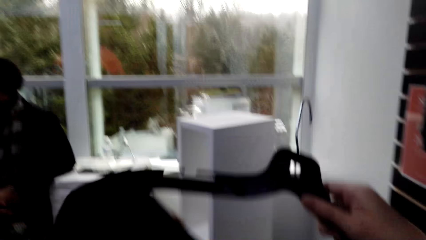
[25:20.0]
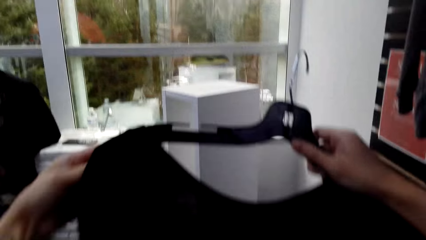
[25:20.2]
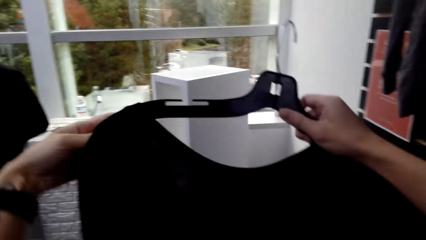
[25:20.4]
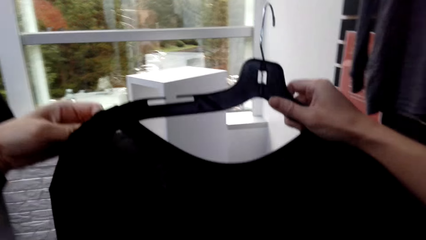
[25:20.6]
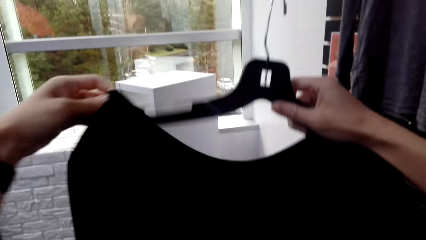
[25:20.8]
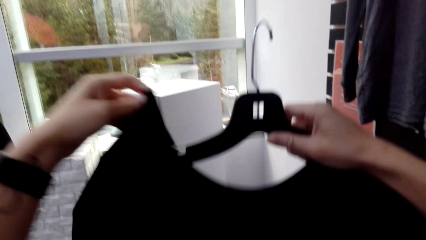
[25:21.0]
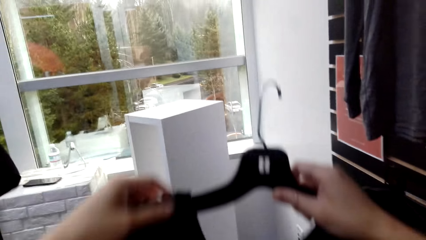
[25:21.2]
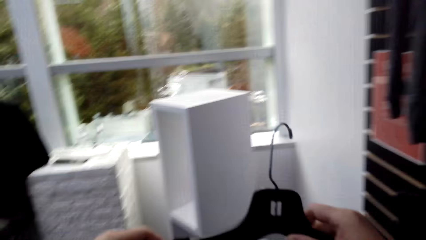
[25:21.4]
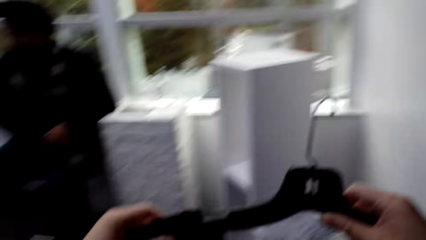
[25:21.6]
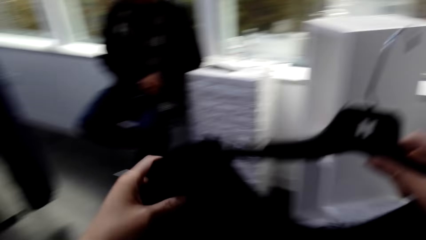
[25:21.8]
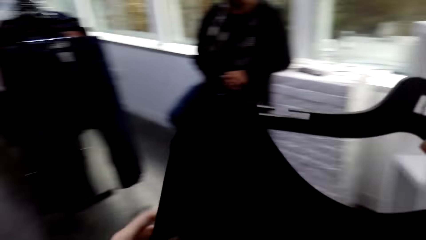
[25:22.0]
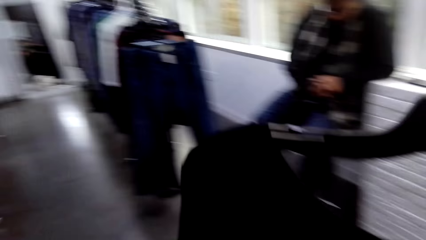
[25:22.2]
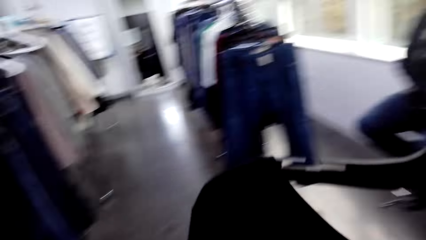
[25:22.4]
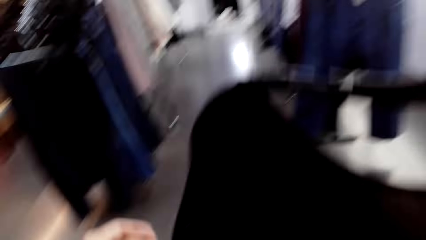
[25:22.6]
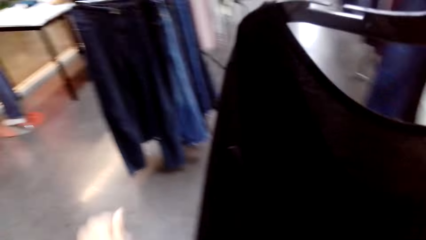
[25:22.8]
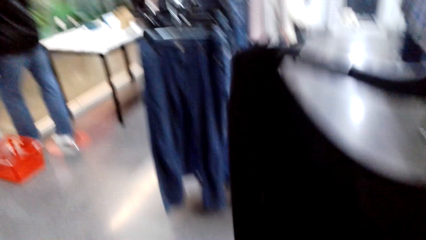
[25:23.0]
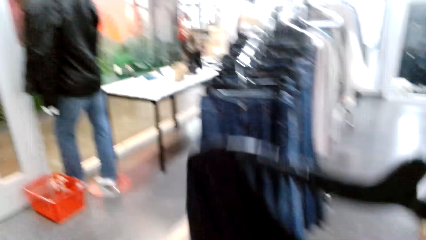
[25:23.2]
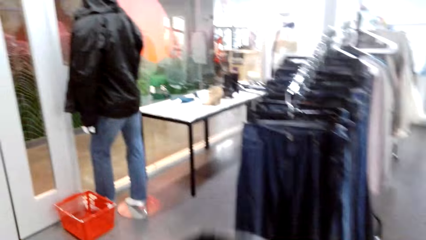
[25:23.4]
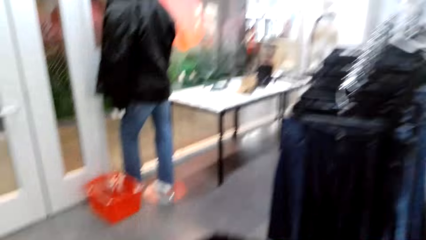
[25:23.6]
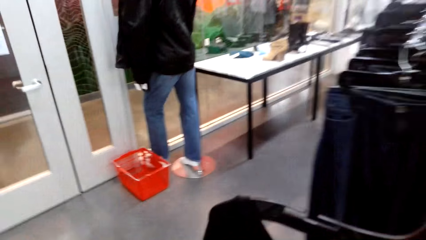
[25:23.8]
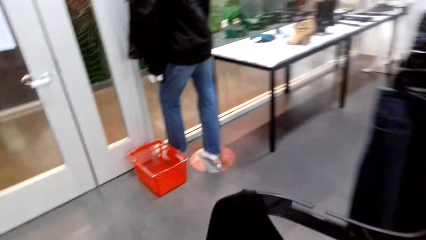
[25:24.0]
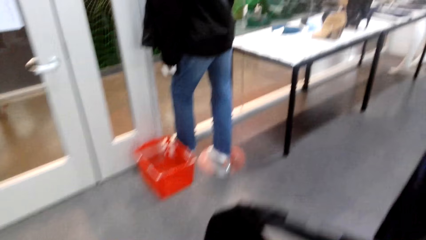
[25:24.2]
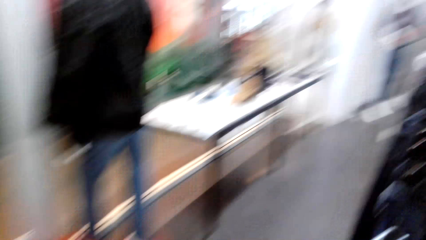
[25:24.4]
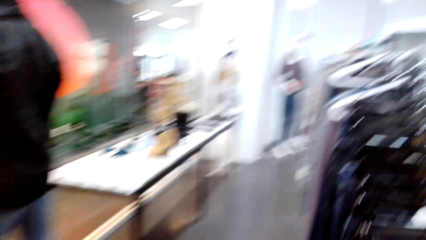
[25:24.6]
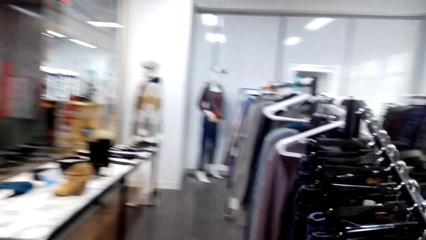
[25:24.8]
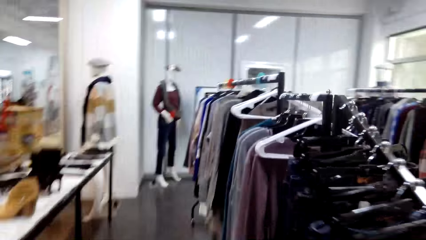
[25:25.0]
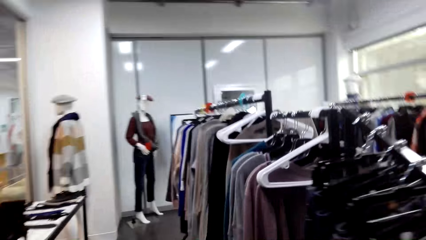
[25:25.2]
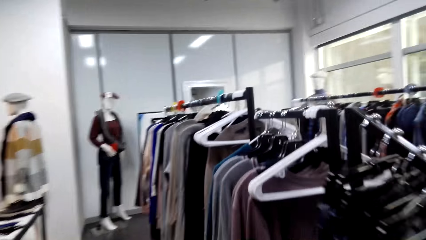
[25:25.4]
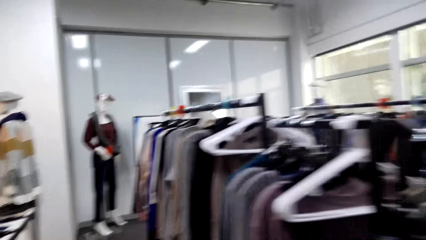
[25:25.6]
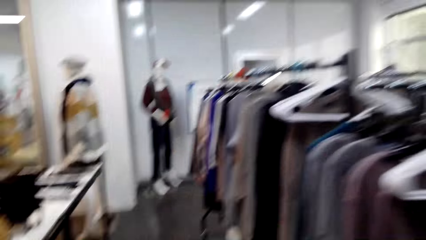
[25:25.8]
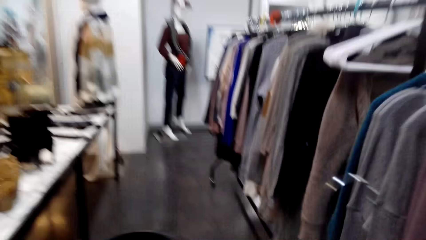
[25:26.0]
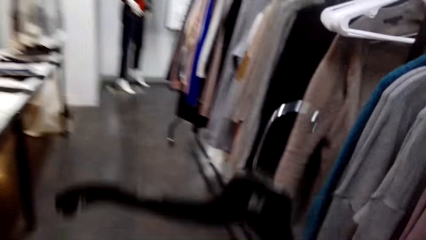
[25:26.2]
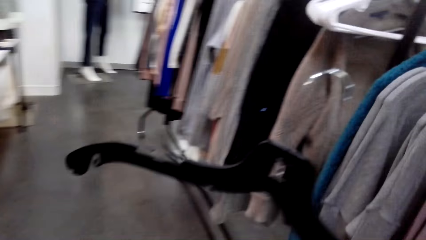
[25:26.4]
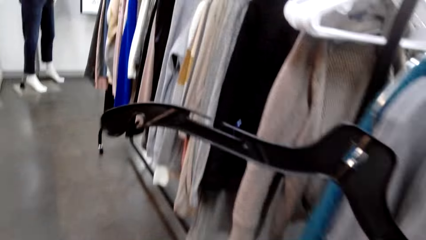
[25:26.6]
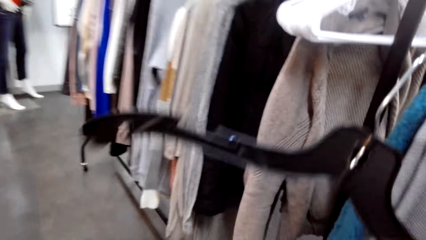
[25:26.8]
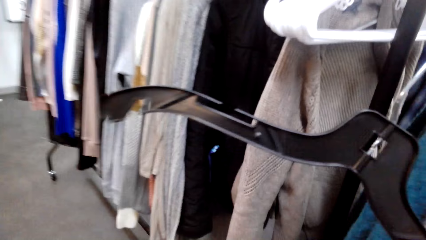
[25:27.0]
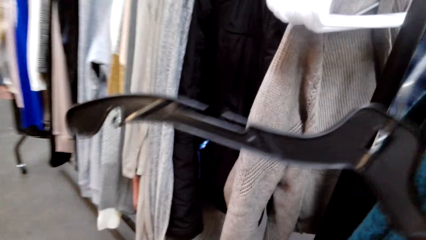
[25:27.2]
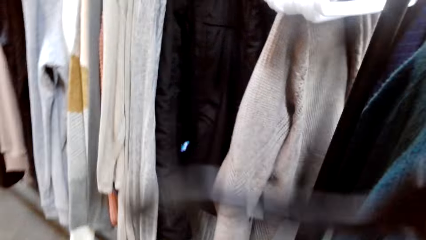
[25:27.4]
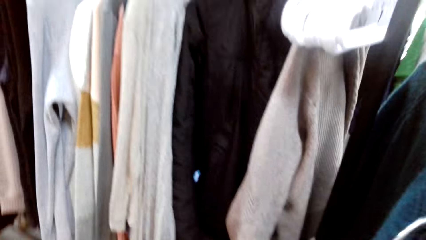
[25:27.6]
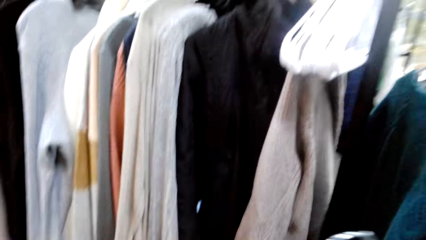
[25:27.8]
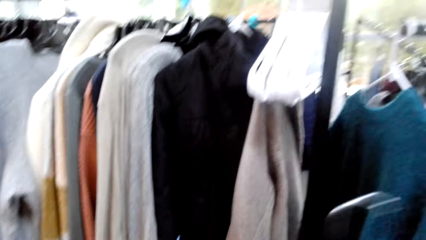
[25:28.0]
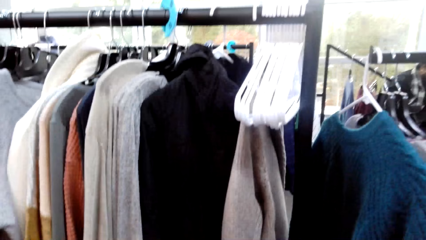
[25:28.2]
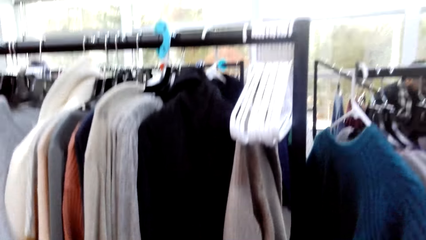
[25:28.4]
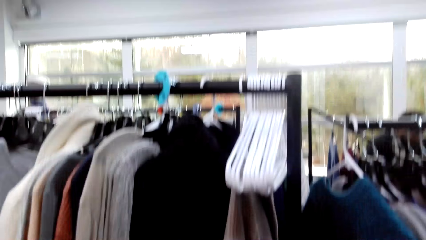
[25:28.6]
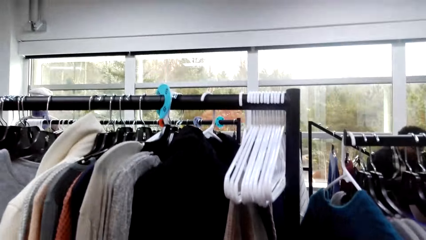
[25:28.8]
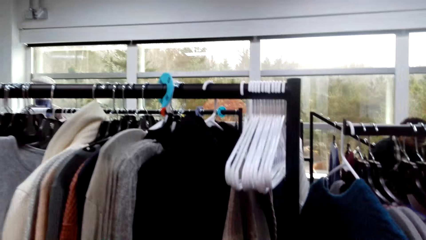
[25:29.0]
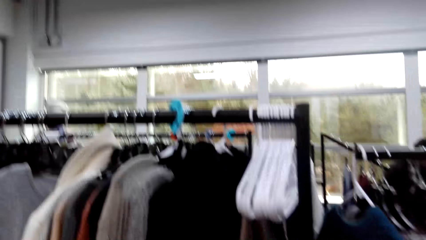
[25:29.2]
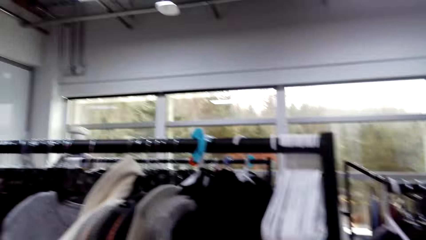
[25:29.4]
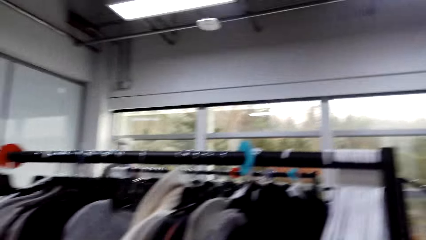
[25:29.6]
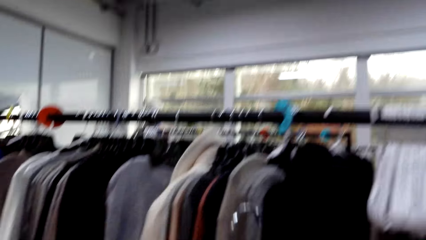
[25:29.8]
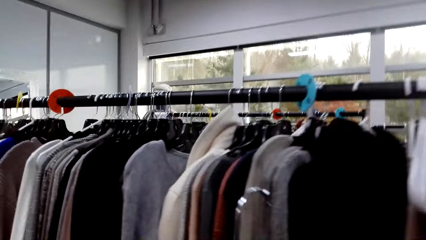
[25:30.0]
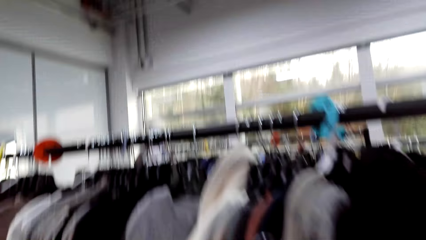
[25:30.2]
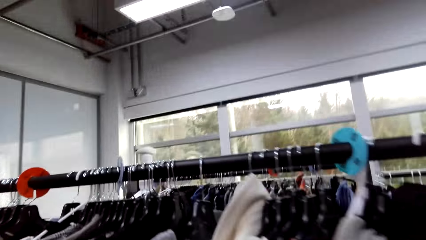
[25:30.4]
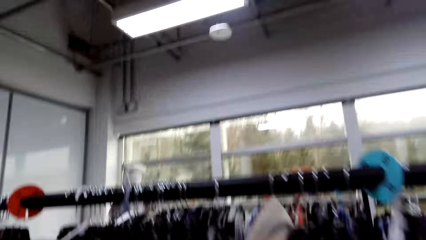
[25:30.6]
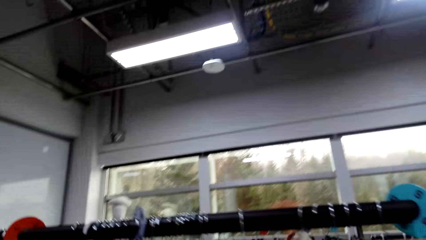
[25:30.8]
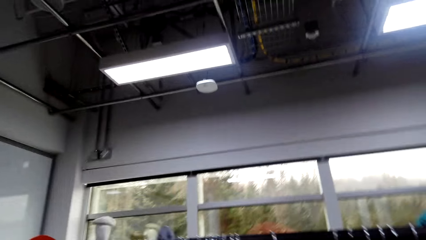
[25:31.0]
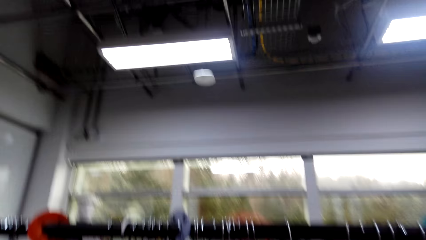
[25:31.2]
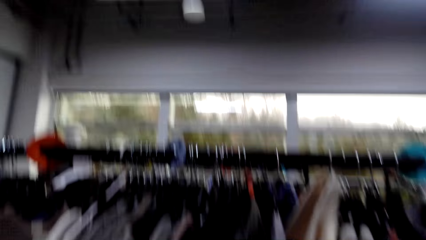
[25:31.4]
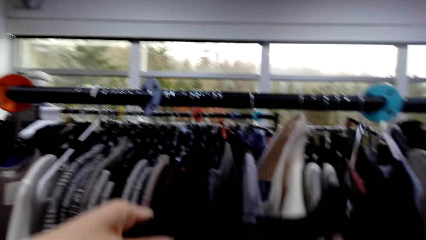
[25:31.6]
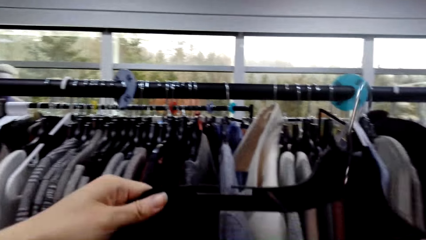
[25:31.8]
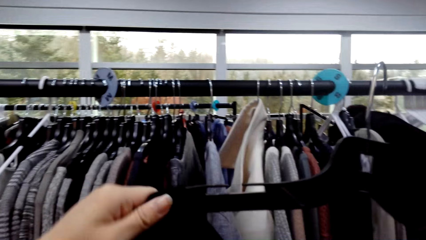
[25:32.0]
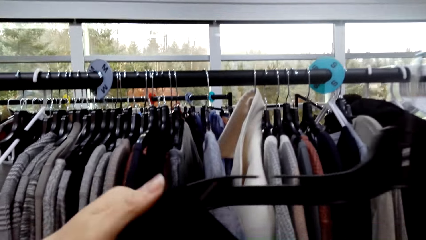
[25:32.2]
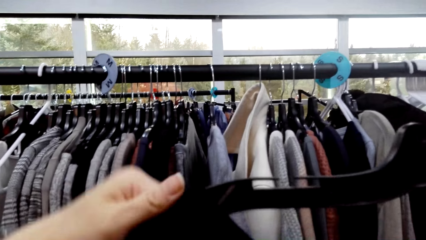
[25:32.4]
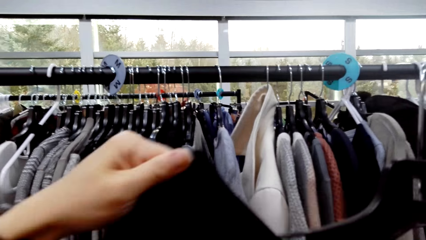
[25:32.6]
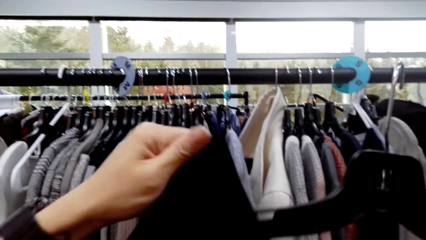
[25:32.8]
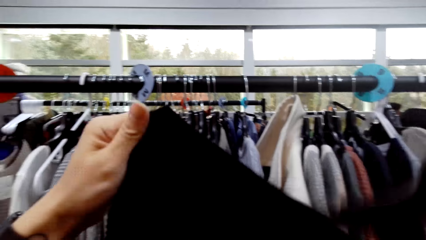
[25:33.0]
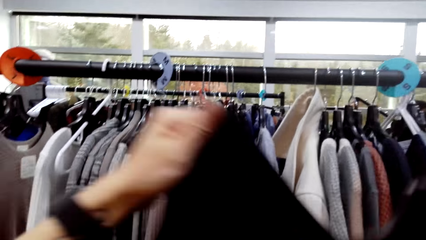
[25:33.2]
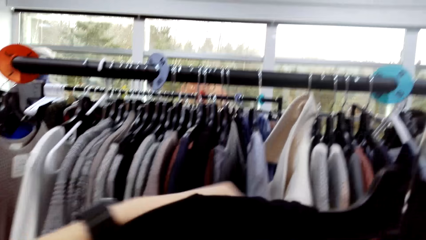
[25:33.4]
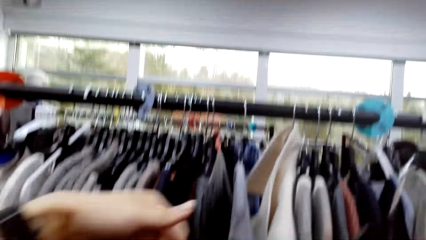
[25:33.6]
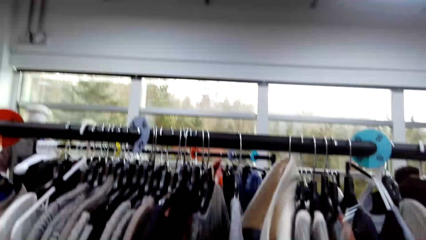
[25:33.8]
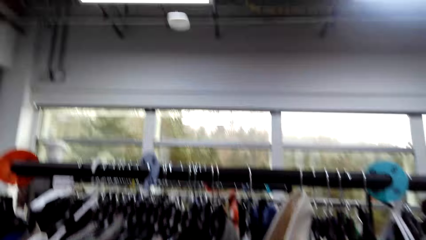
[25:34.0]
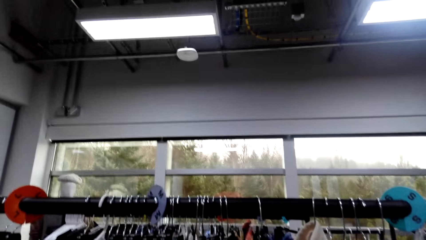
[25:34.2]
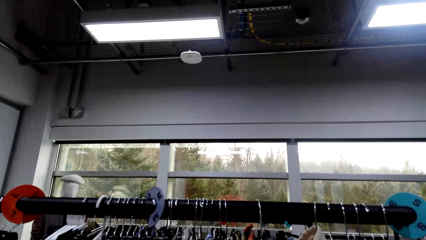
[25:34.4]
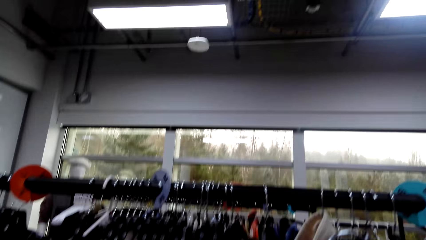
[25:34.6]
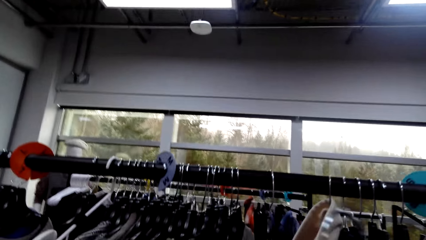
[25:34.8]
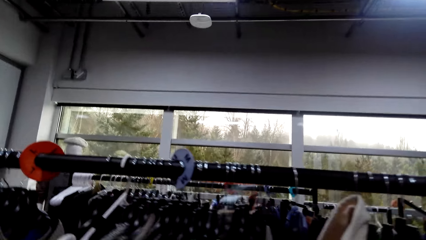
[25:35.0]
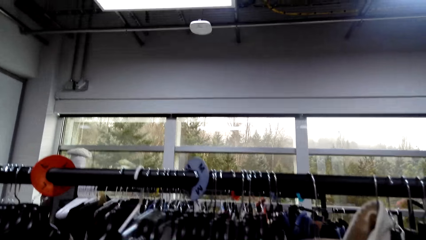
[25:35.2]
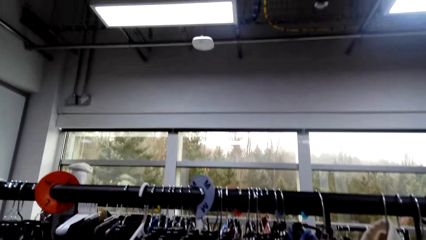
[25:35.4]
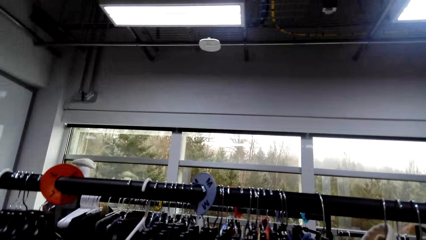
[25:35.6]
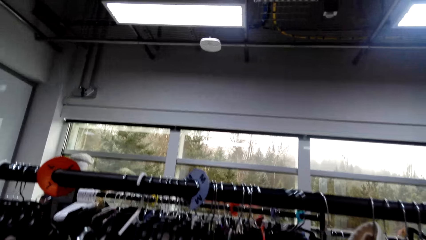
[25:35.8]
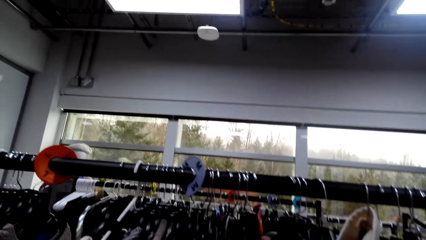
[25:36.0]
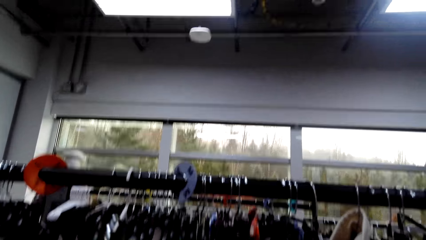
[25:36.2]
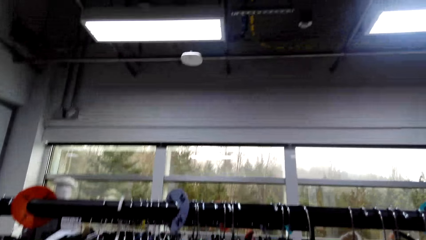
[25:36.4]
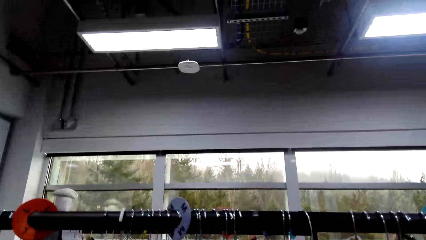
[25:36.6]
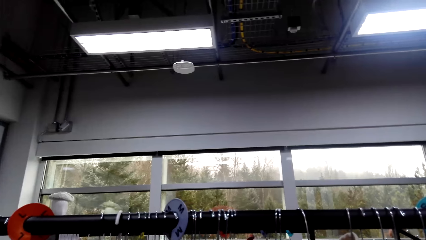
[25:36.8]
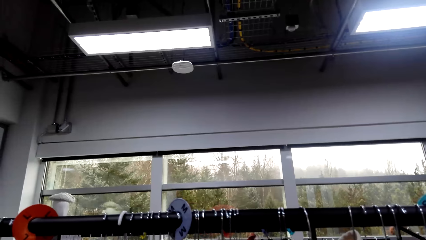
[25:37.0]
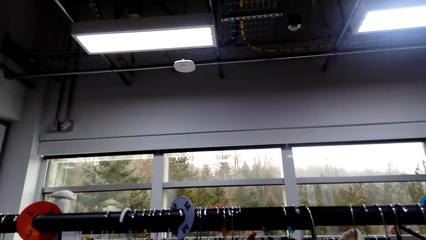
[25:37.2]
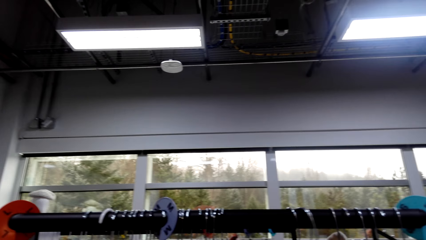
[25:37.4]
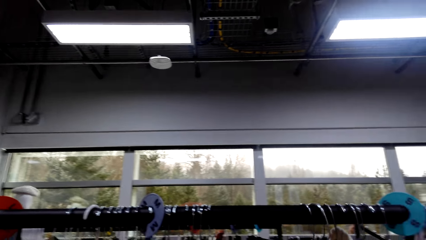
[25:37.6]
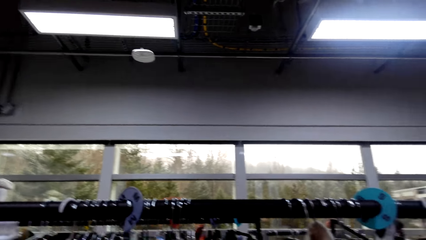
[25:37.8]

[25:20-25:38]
The camera wearer walks left. They walk right. They walk to the clothes rack. They put the sweater on the hanger. They push sweaters aside on the steel rod.
